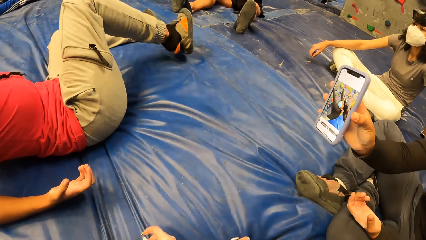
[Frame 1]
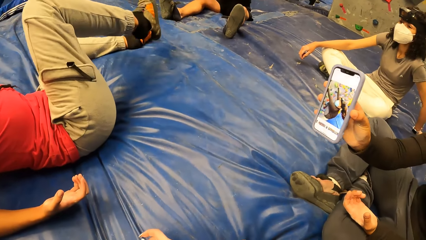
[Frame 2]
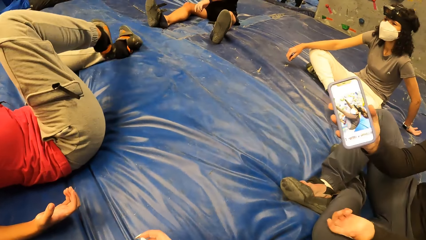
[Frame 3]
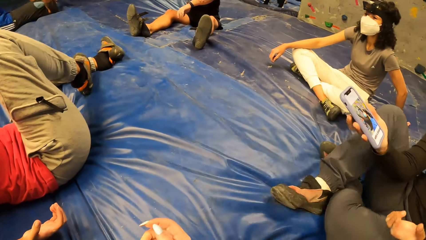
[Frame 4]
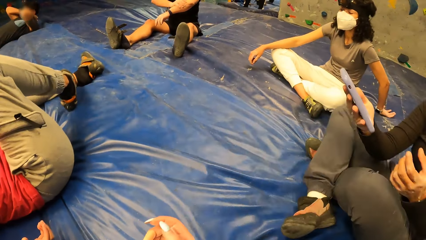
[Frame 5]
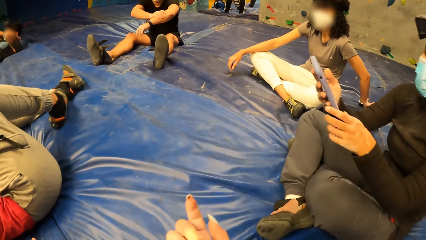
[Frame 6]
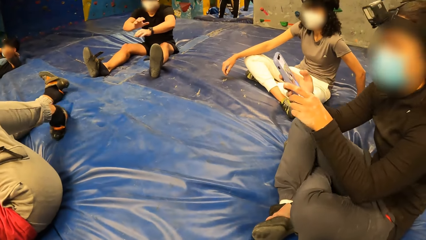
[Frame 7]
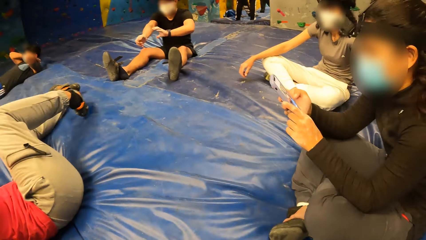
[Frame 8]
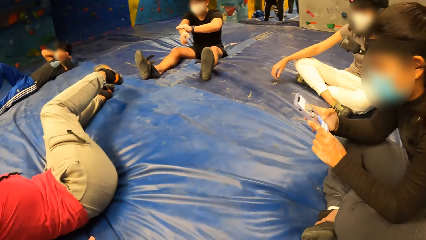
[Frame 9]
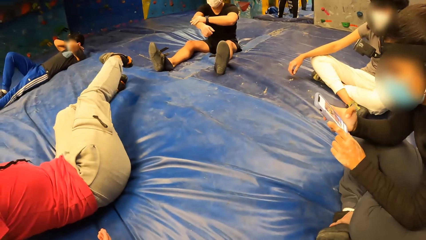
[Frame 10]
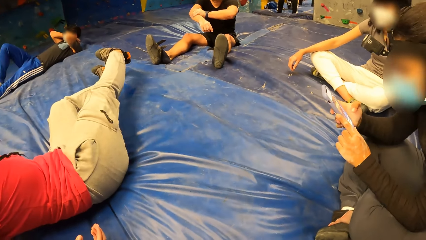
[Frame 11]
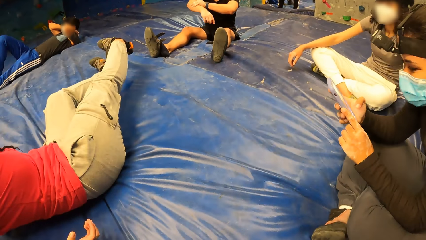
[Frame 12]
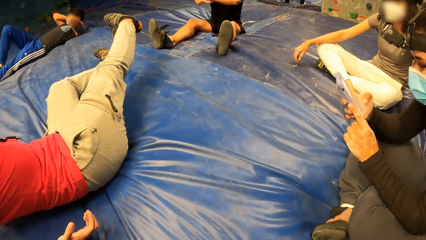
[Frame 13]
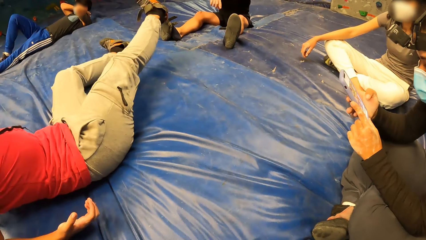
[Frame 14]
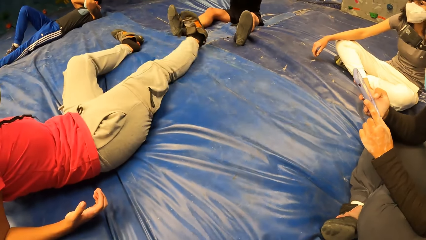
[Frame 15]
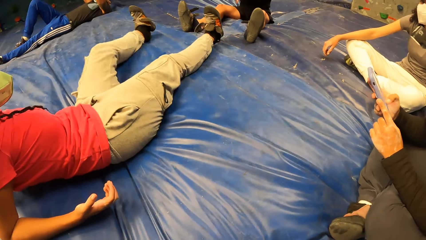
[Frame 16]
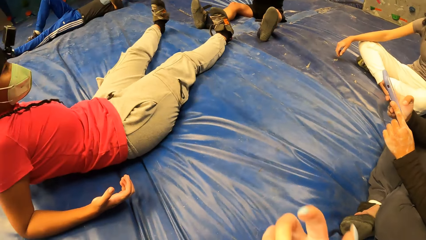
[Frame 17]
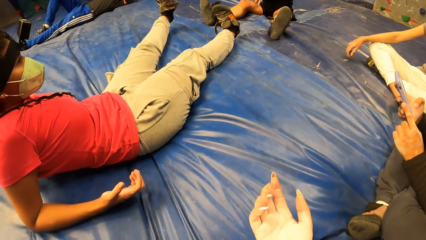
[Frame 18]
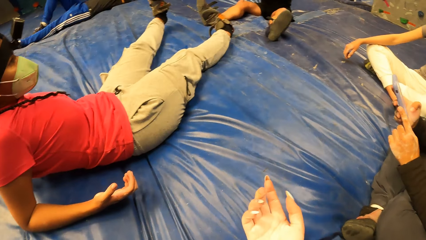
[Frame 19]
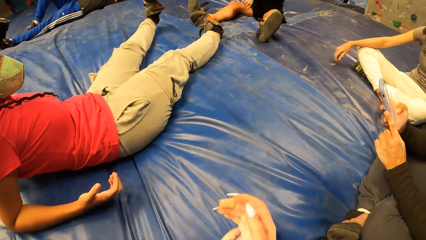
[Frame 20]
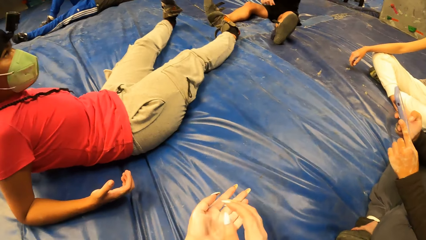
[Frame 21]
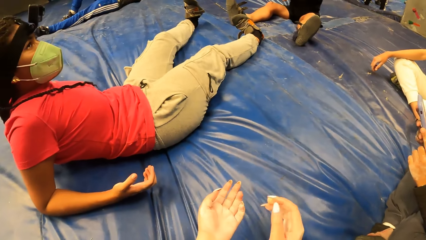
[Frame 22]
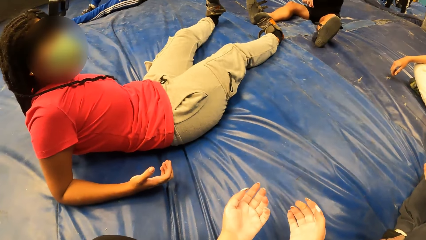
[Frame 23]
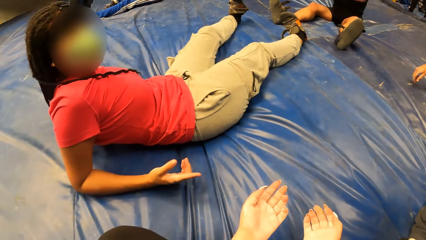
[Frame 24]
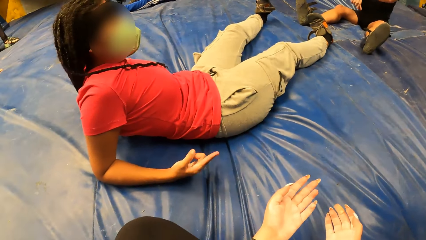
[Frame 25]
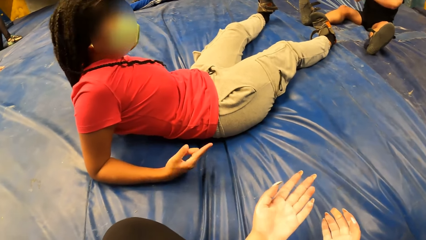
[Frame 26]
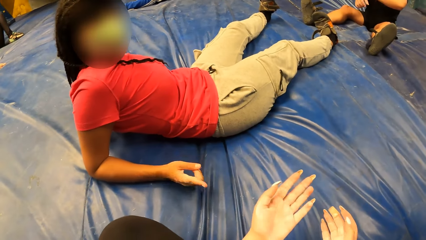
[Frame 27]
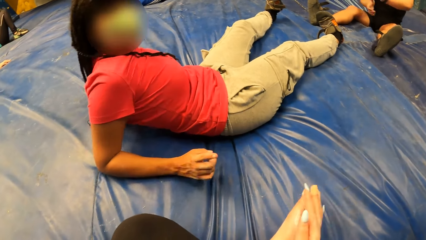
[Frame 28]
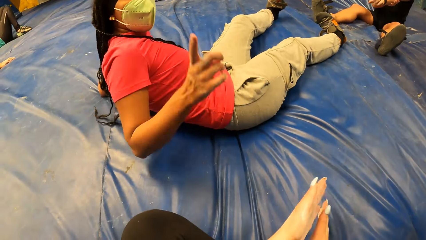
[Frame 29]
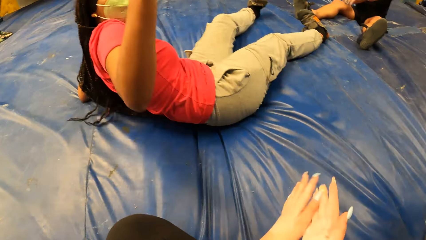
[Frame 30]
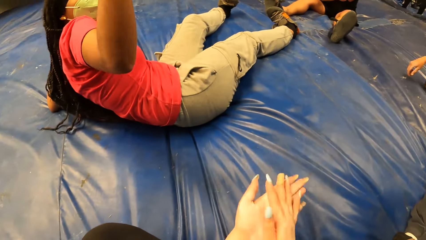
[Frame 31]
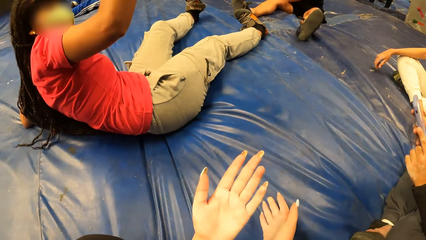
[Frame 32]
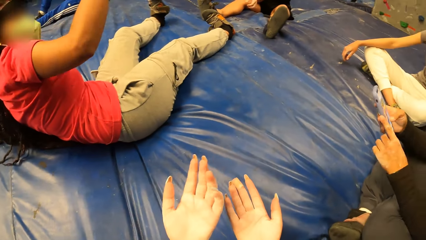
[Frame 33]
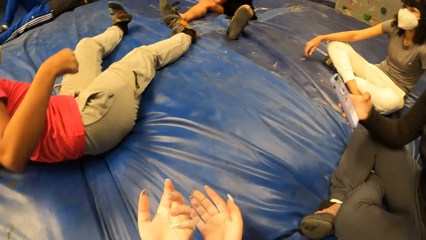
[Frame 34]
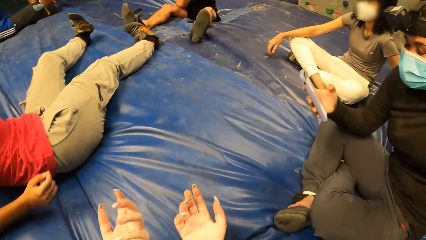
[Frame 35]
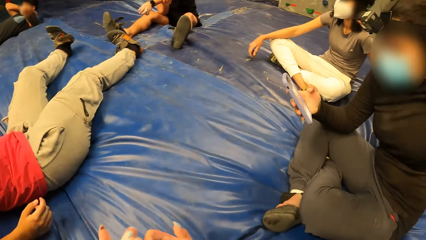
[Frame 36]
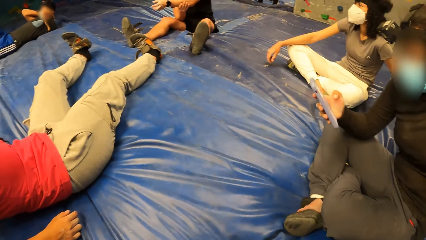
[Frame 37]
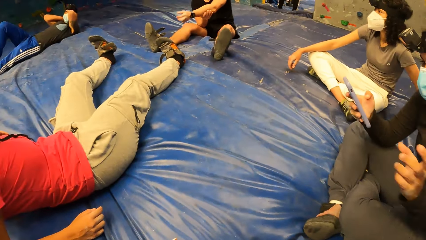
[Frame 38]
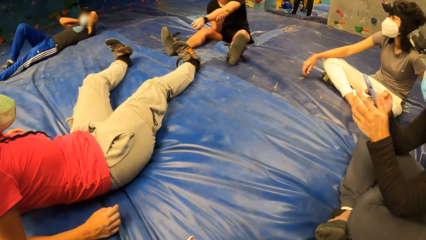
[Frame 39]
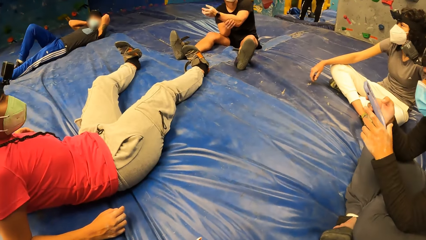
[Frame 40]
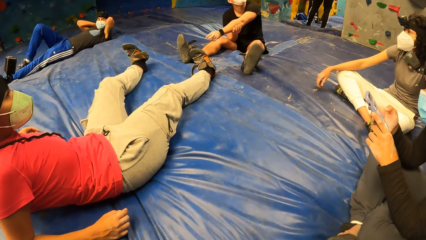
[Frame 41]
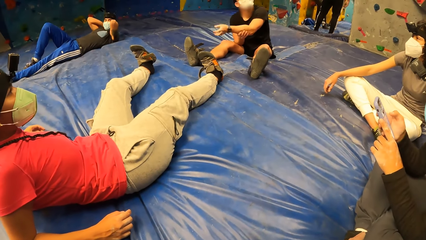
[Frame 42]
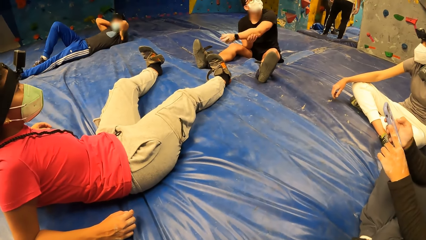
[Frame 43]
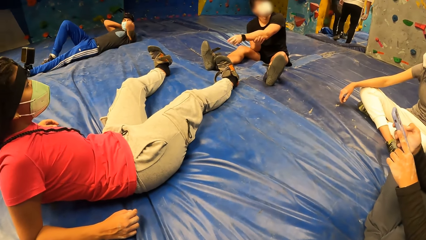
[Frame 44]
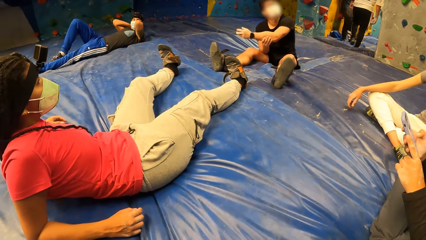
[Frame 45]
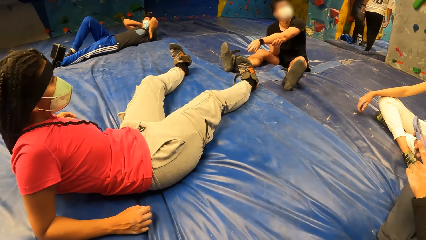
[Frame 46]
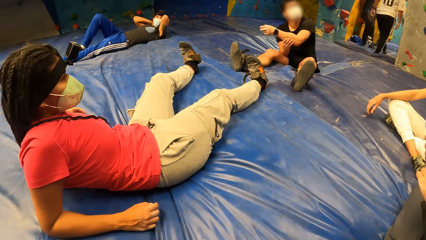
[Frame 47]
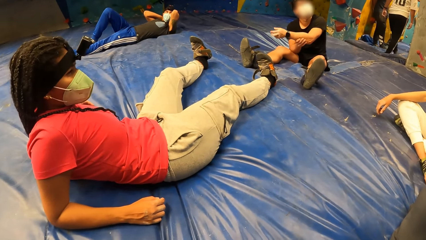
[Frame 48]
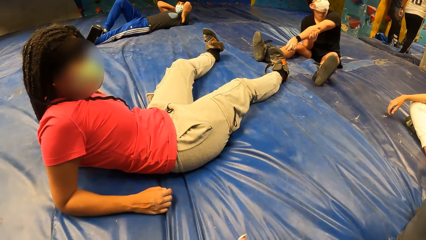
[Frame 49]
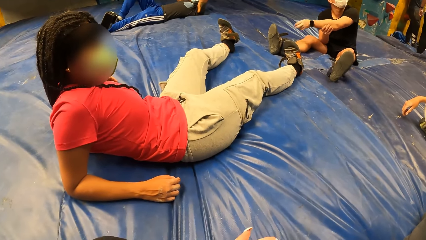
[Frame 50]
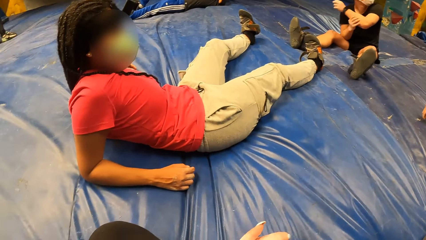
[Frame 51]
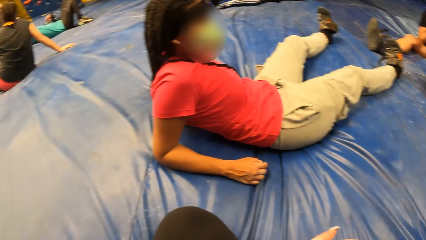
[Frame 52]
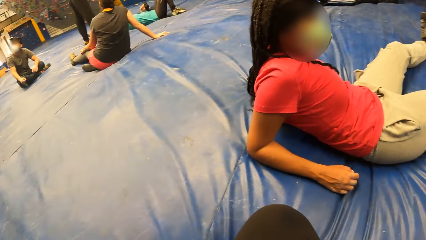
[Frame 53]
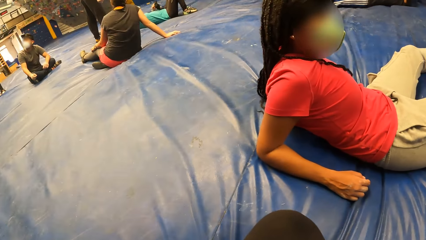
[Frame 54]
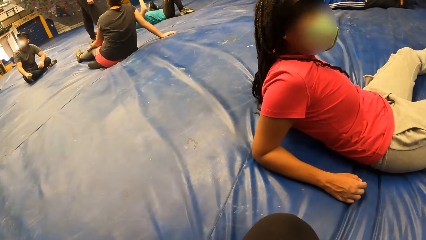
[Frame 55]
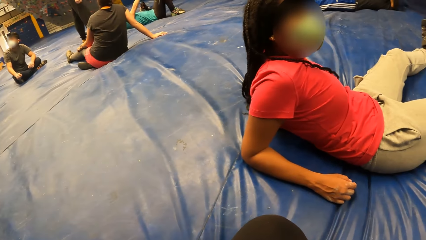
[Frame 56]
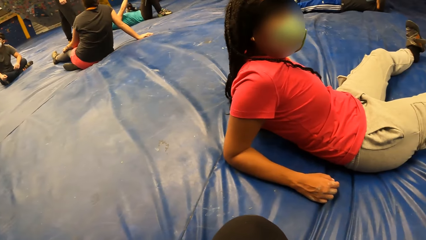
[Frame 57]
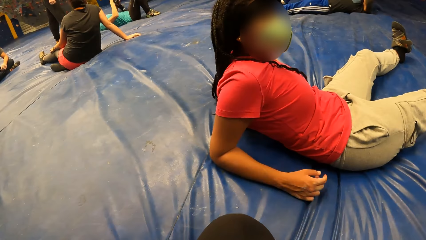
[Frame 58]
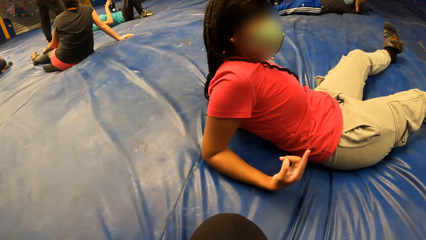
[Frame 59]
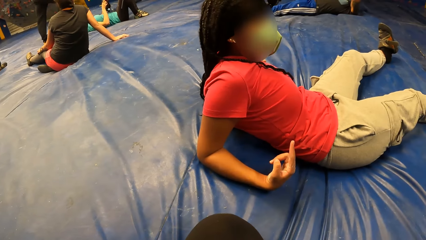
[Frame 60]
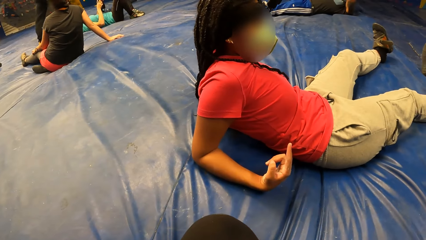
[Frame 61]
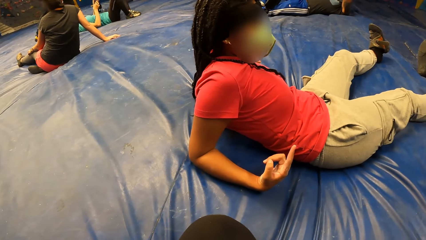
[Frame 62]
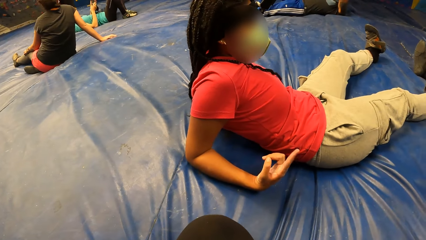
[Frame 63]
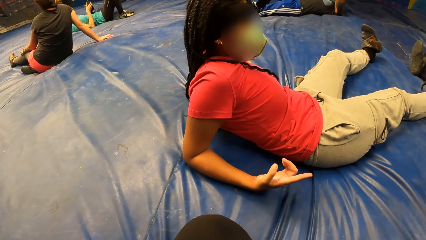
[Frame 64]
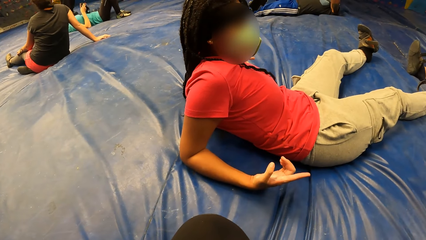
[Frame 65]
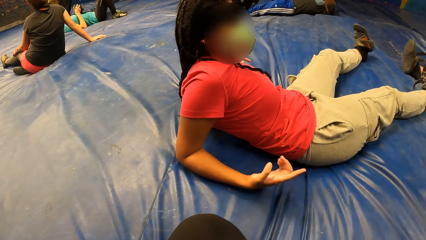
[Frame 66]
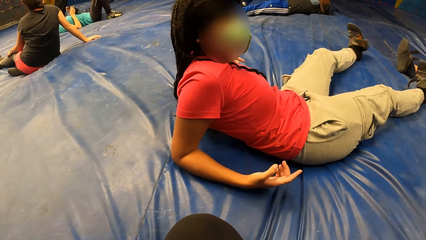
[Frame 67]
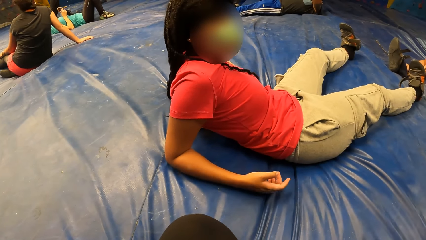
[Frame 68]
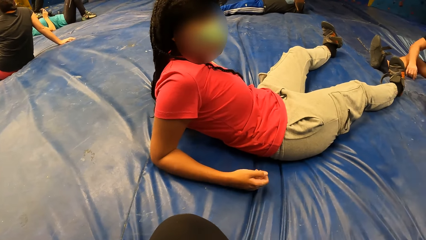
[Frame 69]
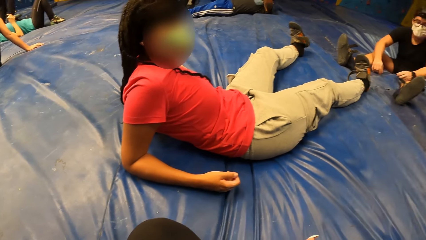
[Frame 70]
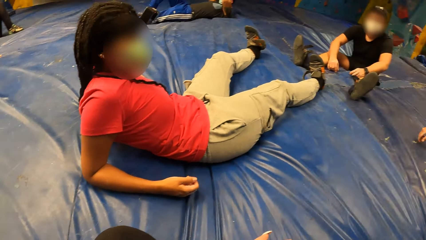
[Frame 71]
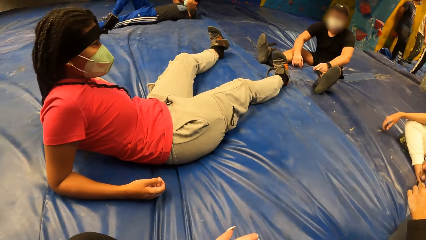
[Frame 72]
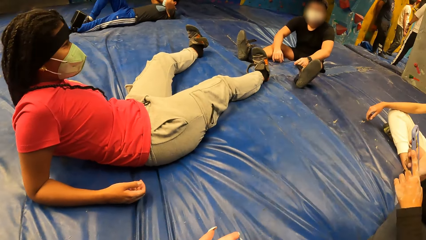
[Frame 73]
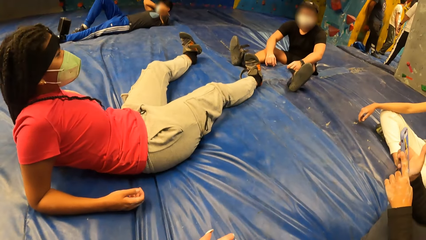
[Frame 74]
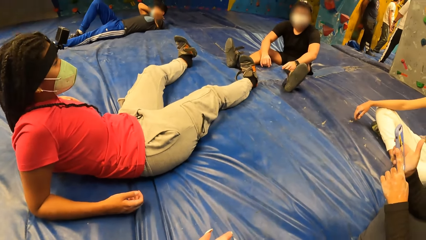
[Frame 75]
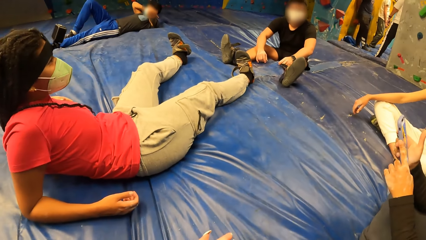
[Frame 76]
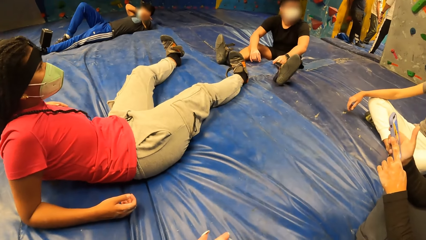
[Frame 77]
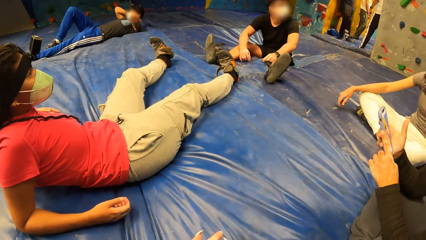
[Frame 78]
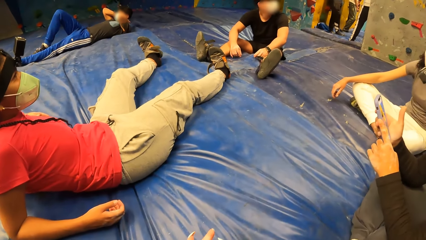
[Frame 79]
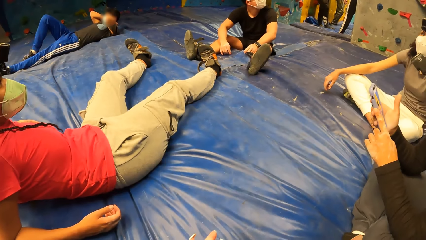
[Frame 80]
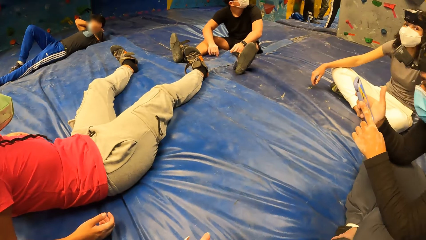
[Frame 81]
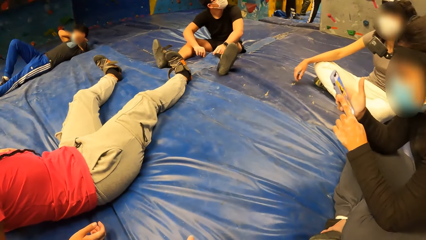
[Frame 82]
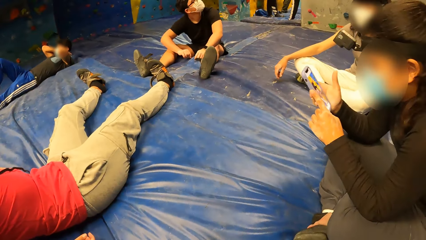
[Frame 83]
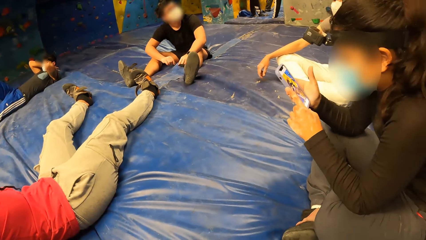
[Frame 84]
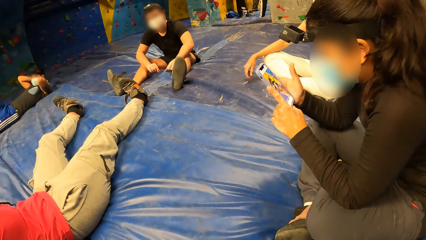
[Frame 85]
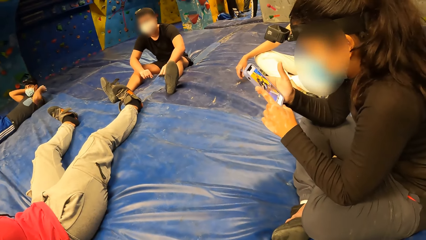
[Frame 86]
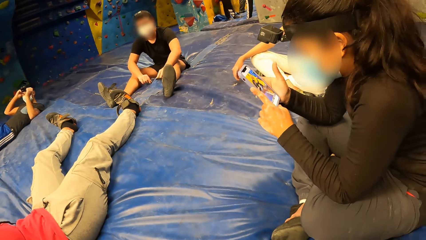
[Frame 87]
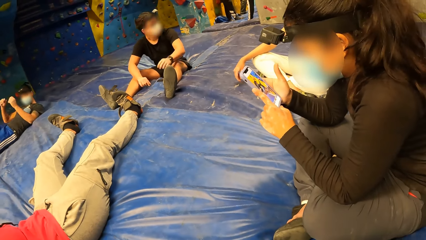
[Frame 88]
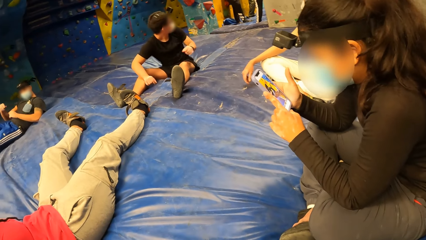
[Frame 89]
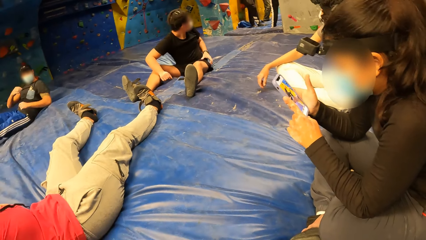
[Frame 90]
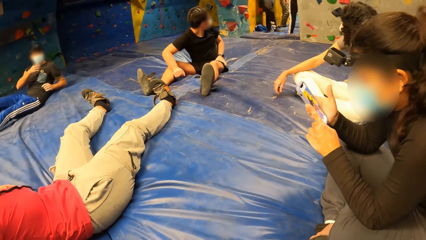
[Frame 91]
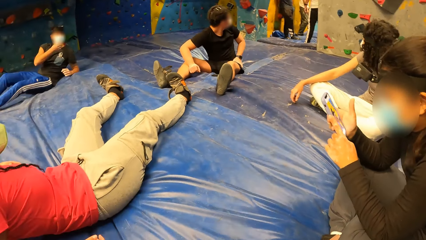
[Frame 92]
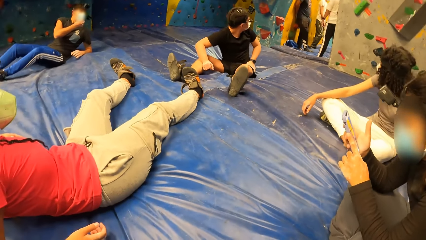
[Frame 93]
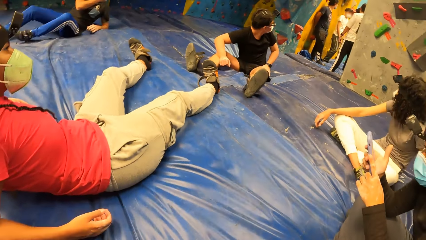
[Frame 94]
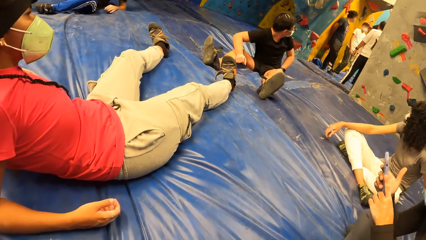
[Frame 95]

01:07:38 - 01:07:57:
The camera wearer looks at the phone. A woman looks at the phone. Another woman talks to the camera wearer. A man massages his left hand with his right hand. A woman holds the phone with both hands. The camera wearer looks around. They dialogue to a person. They look around.
